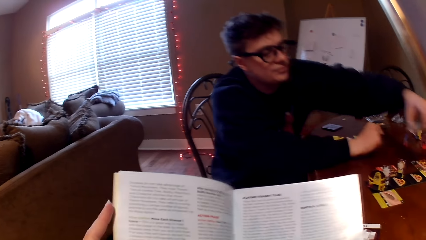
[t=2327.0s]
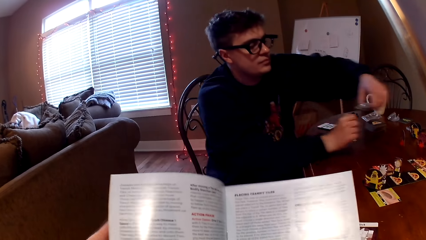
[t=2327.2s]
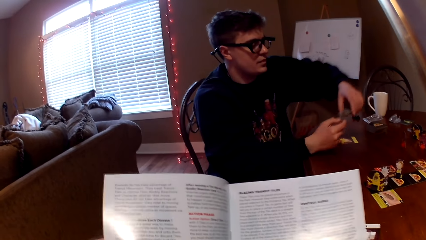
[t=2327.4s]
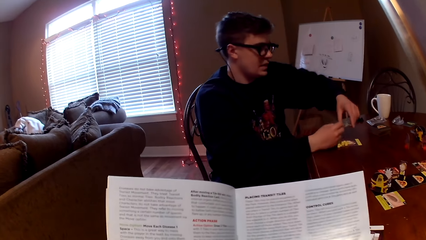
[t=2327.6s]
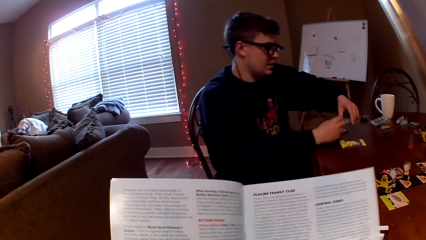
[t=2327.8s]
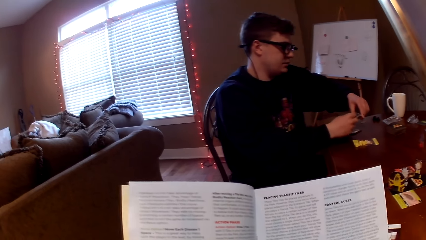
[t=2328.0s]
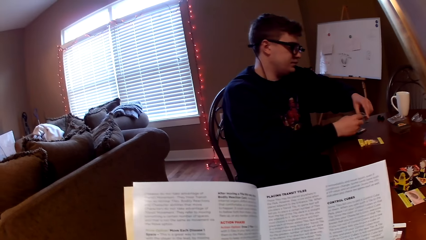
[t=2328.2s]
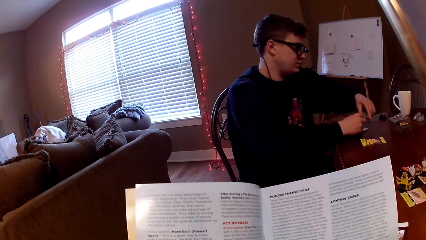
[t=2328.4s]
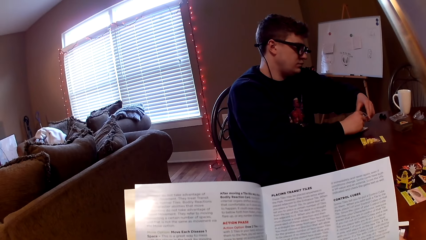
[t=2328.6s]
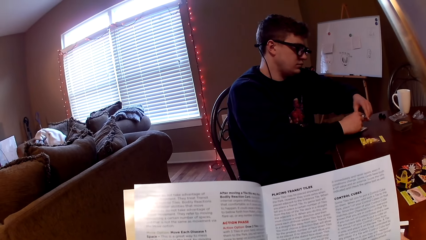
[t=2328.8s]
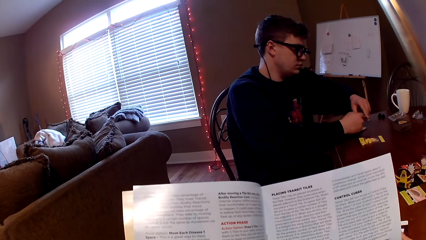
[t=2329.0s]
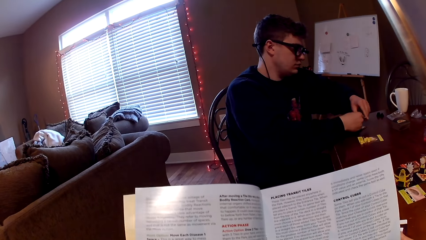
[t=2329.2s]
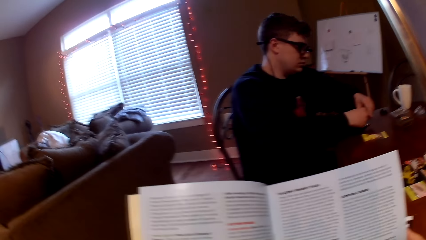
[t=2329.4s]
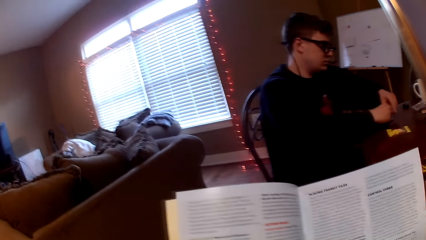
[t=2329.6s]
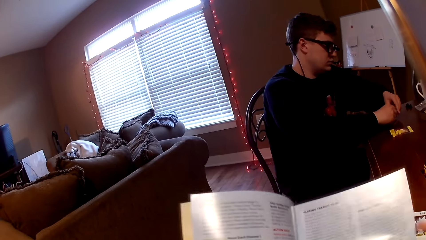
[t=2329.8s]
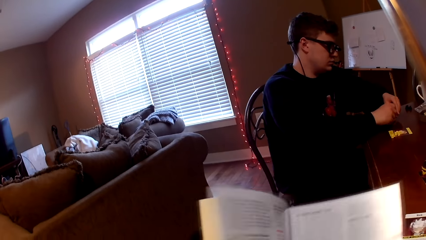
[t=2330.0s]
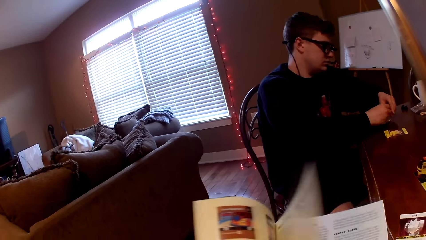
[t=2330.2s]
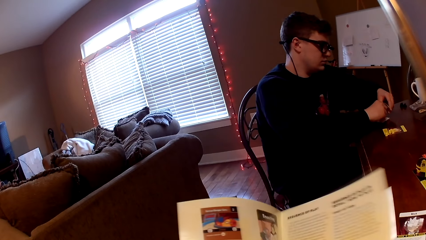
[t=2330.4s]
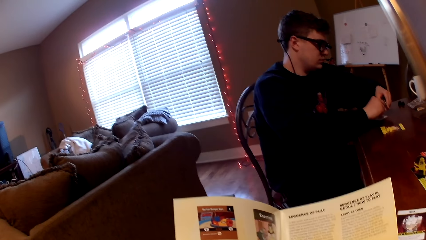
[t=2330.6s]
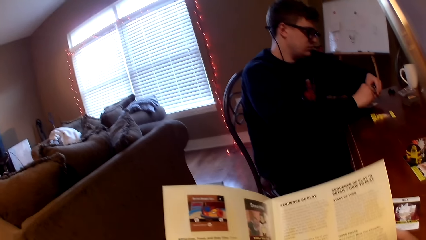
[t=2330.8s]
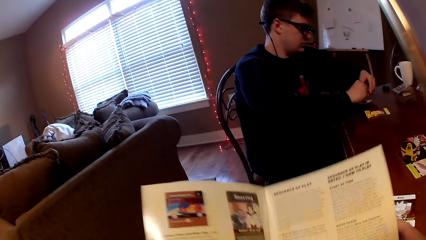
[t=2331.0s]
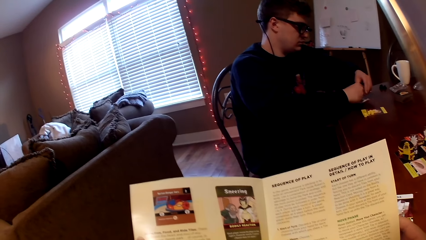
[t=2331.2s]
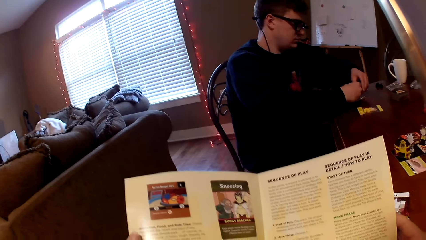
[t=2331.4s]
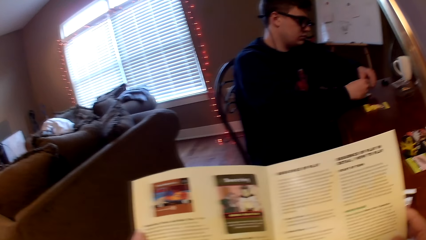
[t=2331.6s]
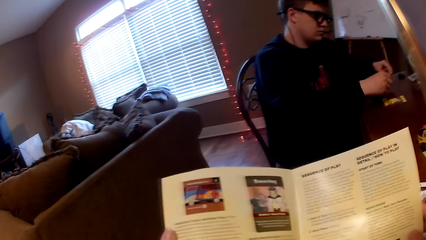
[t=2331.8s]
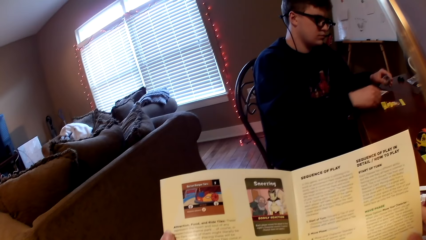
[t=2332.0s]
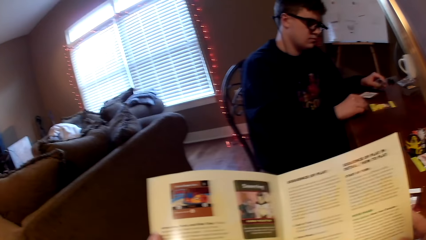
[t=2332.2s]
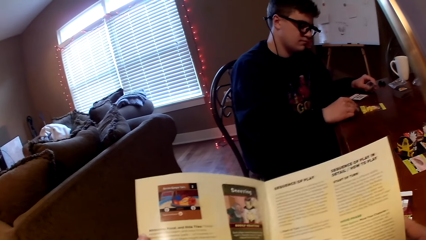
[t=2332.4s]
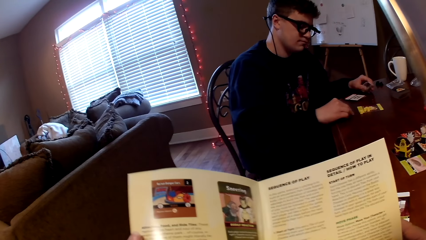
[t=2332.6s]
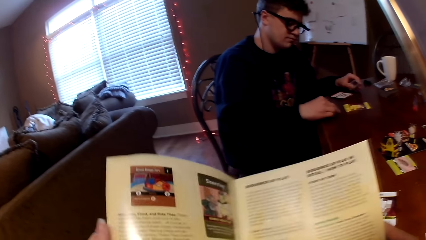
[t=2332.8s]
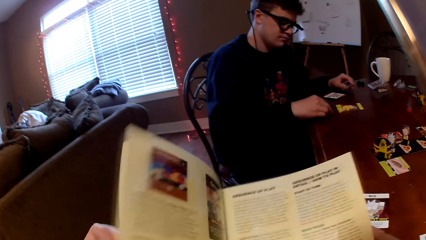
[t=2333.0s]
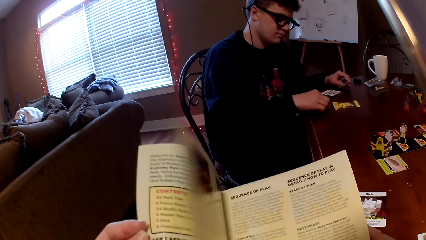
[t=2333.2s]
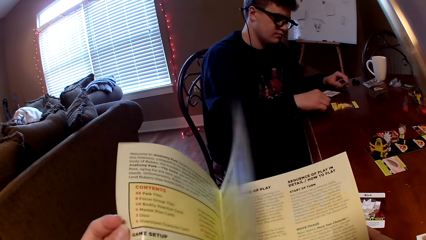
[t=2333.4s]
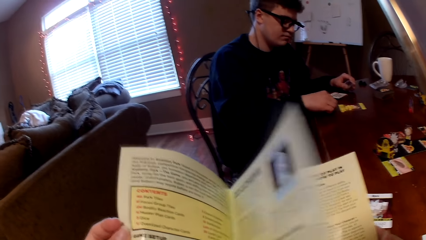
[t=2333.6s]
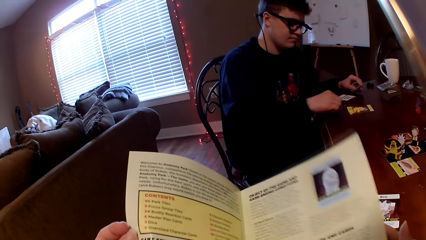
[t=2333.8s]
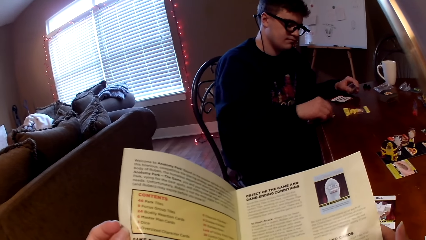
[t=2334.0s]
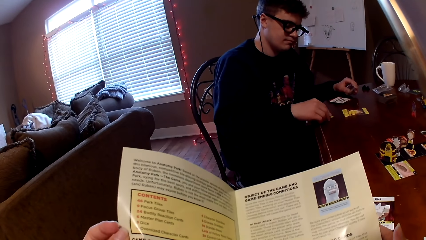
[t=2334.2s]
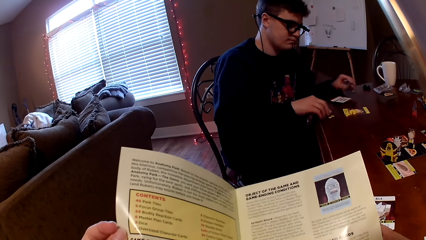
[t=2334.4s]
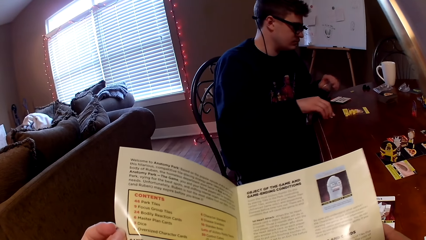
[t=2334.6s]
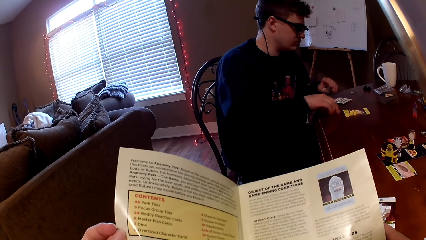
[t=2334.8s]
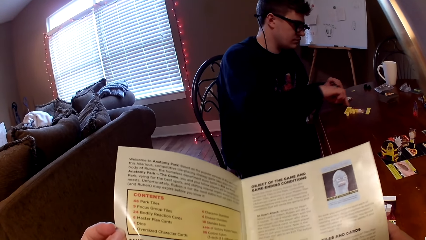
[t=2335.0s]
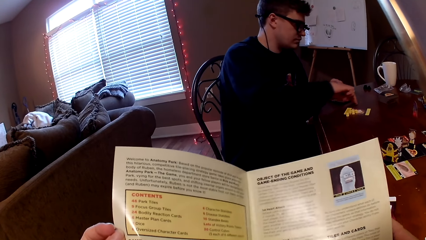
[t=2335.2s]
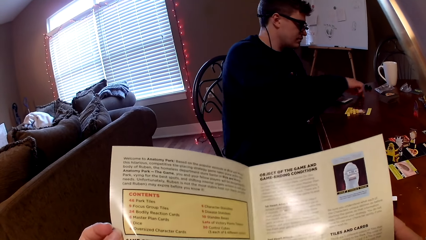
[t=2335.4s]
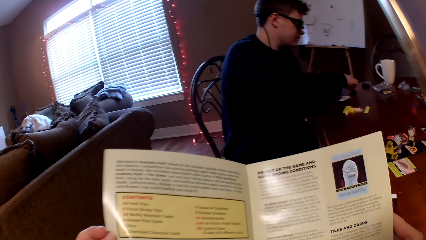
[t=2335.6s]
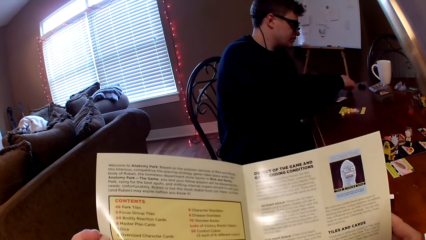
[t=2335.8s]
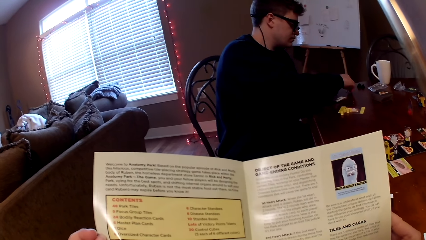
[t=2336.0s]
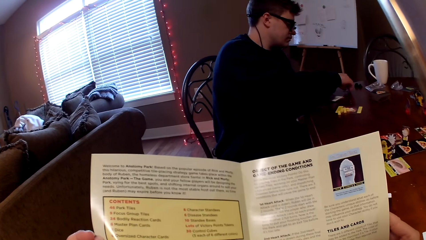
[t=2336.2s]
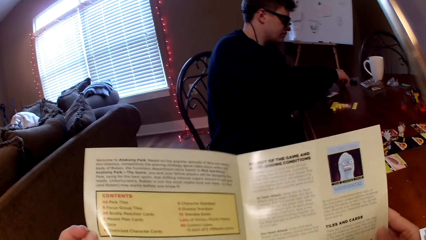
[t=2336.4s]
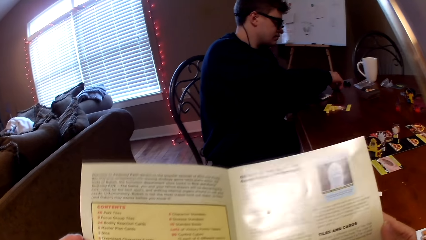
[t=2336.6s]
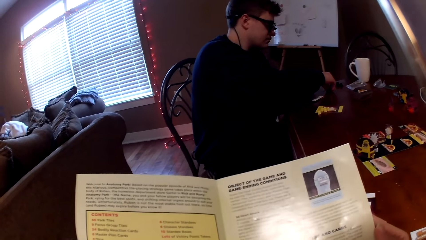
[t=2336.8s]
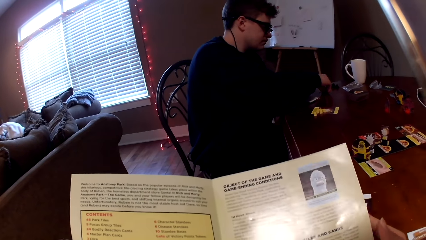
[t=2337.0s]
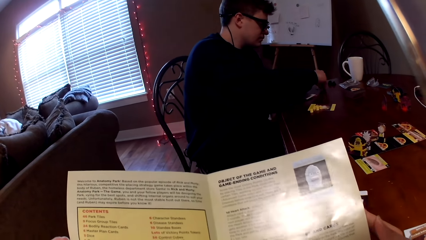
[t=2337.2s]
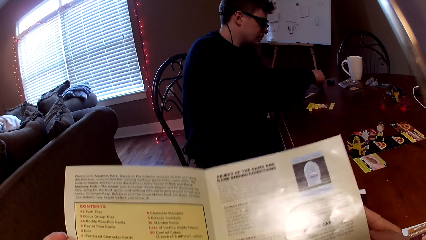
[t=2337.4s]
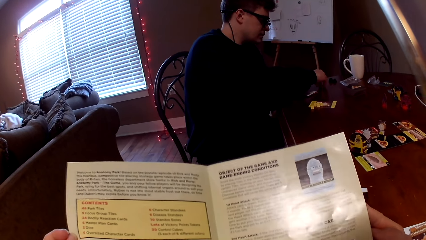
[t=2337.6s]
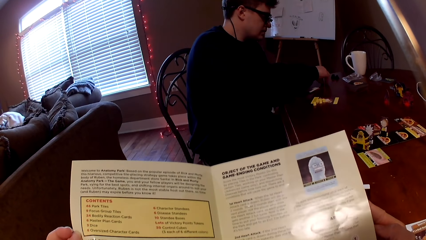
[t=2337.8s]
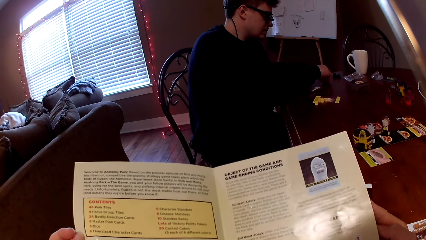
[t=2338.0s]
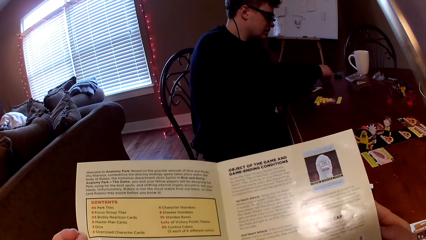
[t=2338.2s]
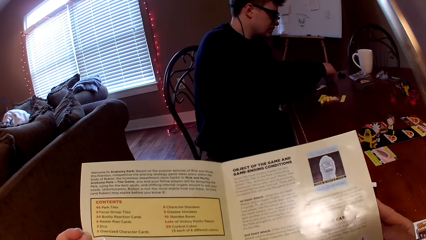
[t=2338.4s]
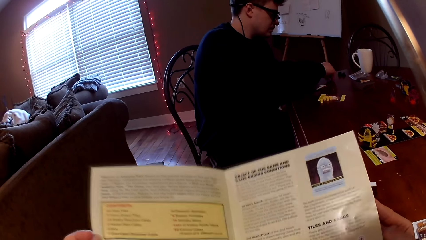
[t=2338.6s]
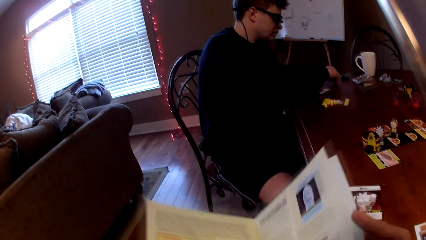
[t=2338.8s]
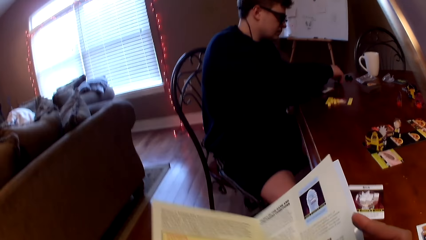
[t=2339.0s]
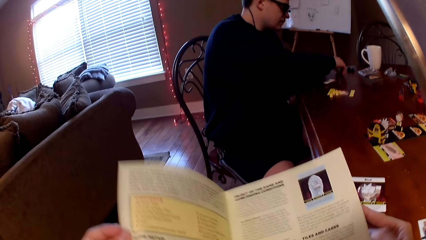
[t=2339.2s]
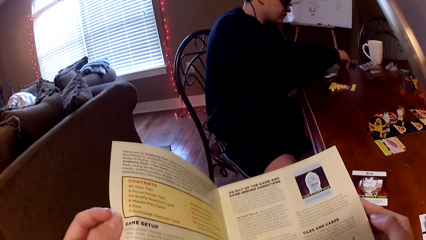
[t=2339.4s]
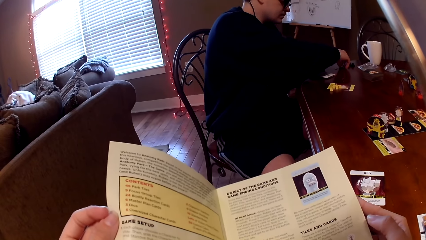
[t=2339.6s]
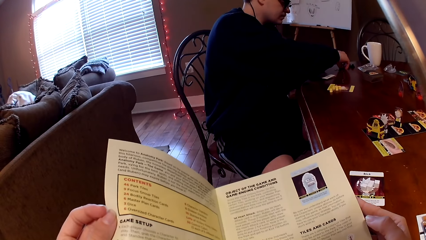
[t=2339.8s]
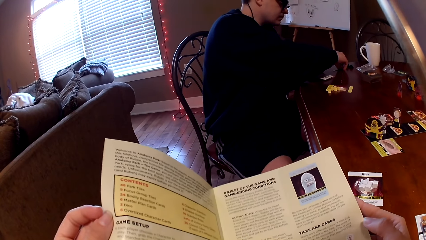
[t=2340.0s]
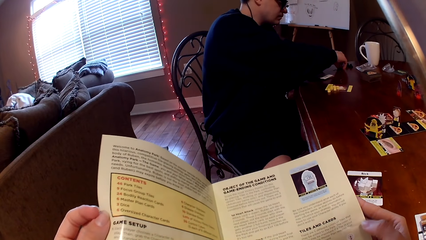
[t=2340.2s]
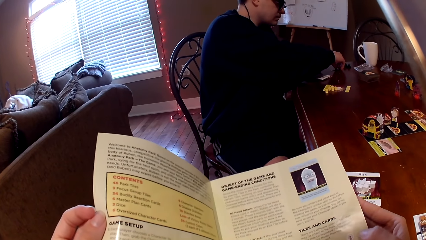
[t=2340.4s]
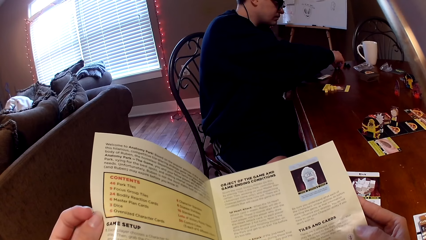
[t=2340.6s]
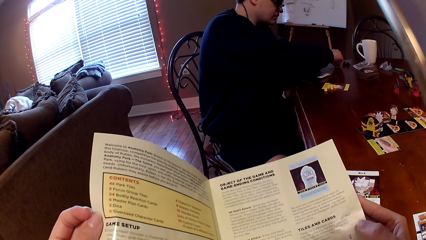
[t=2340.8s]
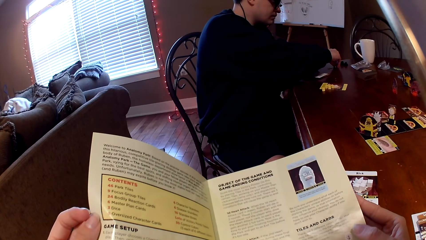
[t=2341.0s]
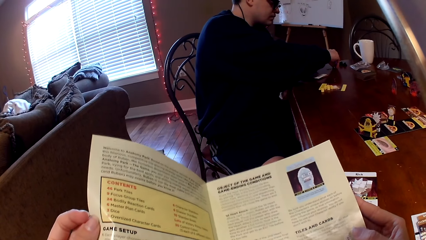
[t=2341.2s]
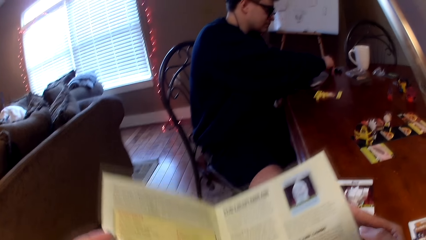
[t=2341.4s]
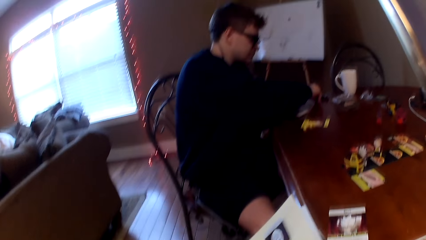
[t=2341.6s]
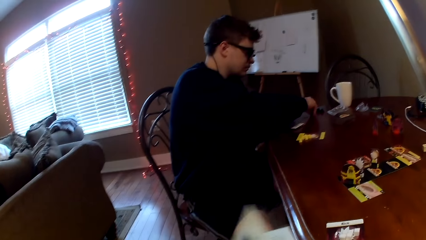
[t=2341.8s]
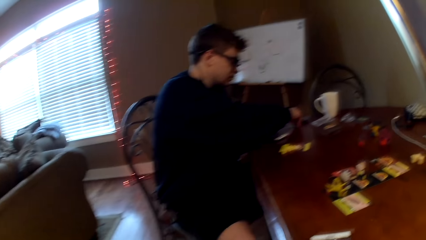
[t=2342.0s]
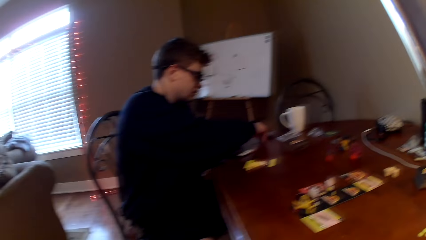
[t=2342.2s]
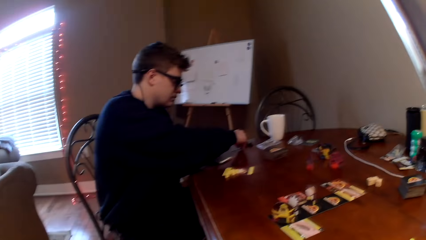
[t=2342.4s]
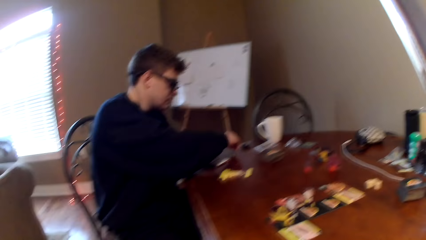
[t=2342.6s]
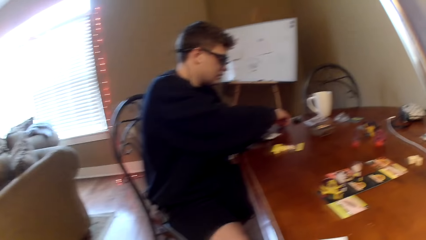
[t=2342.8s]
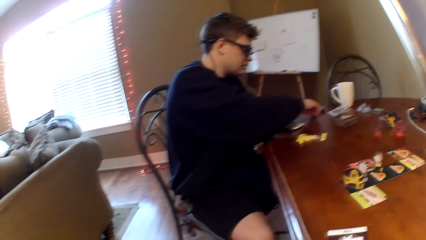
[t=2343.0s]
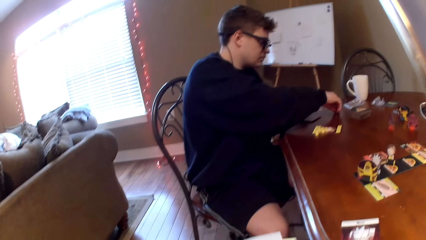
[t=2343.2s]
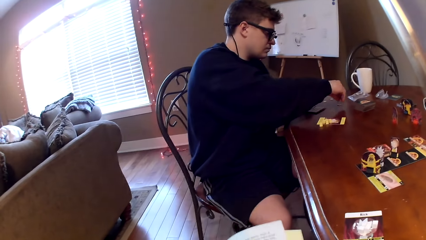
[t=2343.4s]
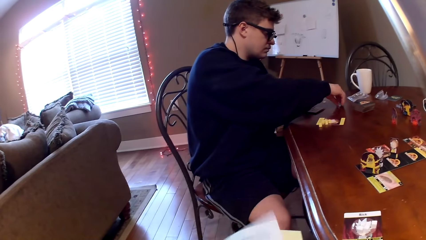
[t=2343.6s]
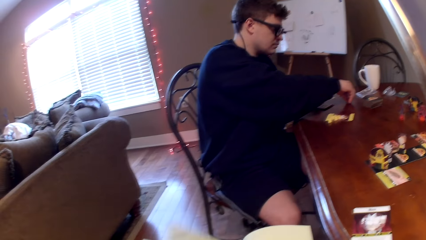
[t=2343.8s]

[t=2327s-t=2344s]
The camera wearer reads the magazine. A man holds the card. The camera wearer turns the page of the magazine, reads the magazine, turns the page of the magazine, and reads the magazine. The man holds the game piece, moves the game piece, and touches something. The camera wearer reads the magazine and moves the book. The man touches something.
